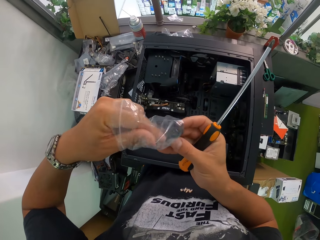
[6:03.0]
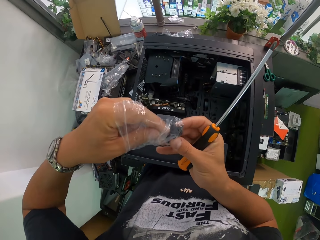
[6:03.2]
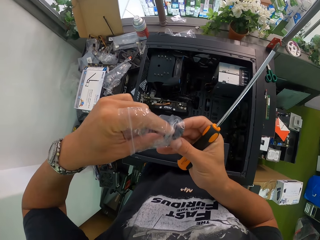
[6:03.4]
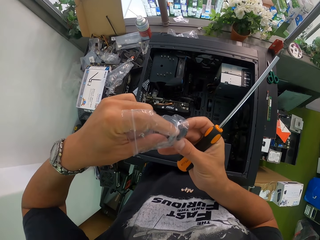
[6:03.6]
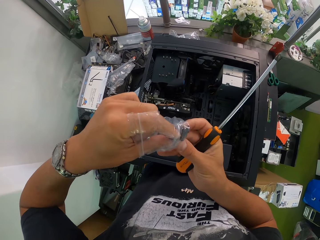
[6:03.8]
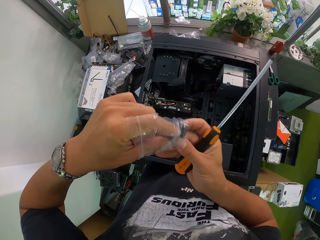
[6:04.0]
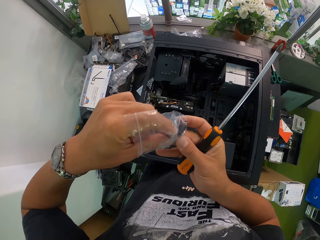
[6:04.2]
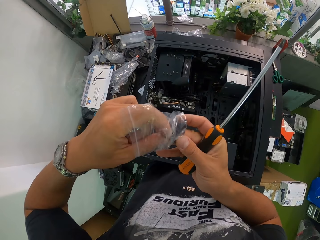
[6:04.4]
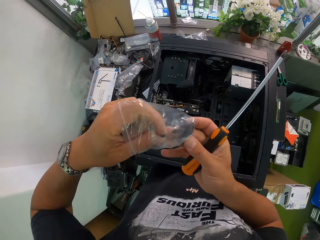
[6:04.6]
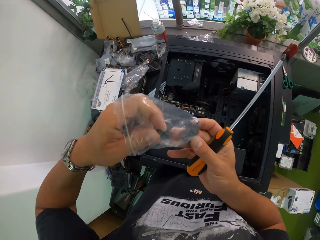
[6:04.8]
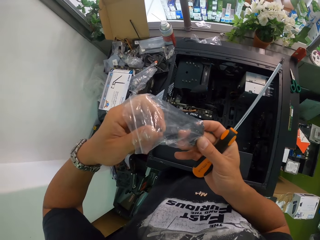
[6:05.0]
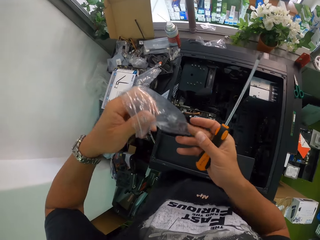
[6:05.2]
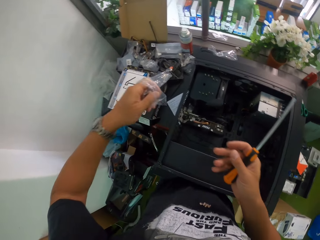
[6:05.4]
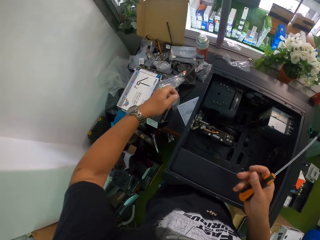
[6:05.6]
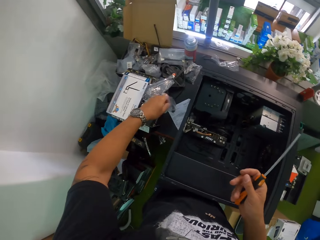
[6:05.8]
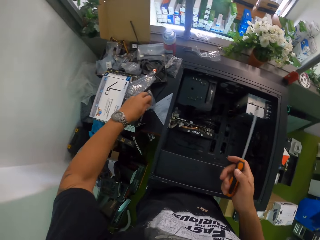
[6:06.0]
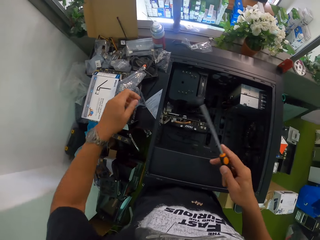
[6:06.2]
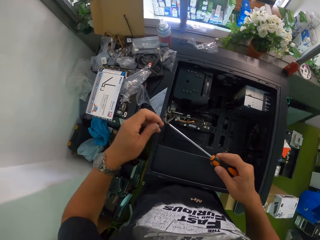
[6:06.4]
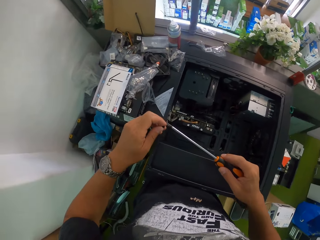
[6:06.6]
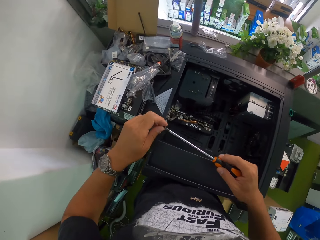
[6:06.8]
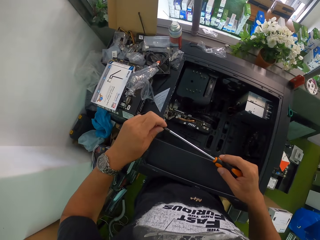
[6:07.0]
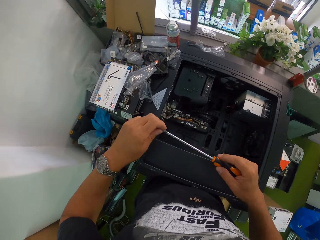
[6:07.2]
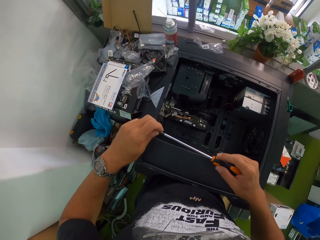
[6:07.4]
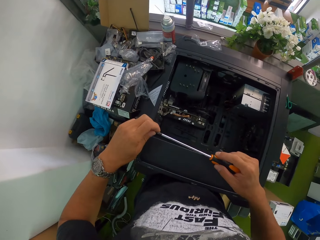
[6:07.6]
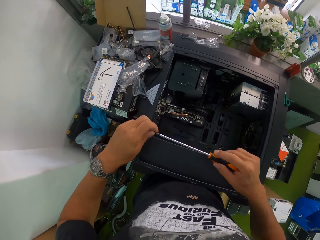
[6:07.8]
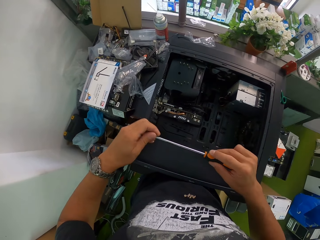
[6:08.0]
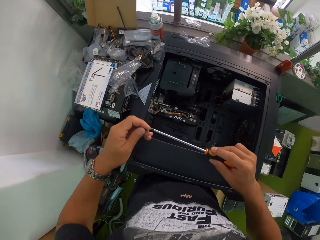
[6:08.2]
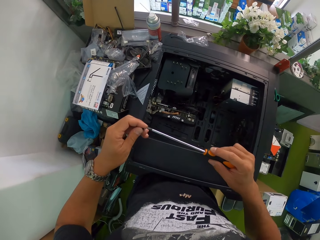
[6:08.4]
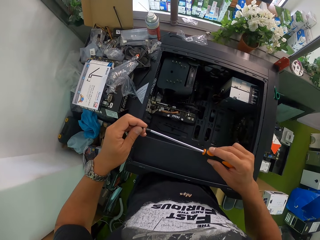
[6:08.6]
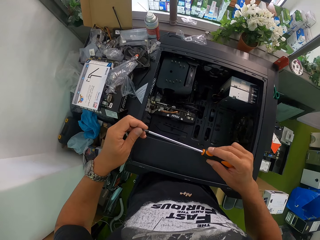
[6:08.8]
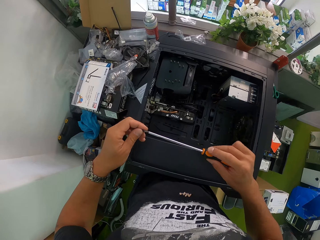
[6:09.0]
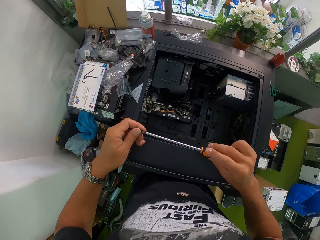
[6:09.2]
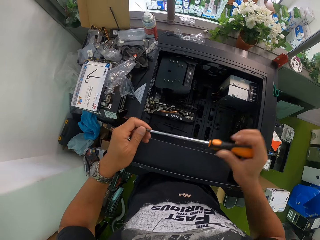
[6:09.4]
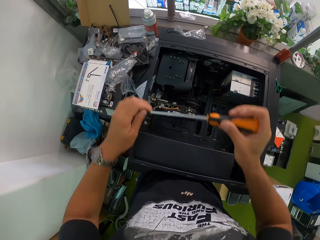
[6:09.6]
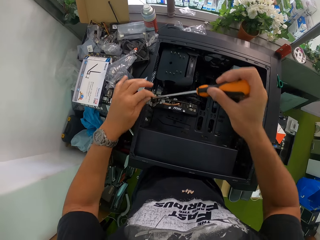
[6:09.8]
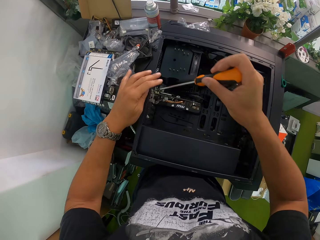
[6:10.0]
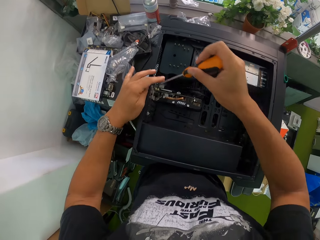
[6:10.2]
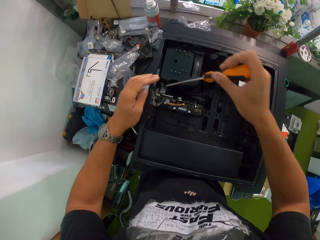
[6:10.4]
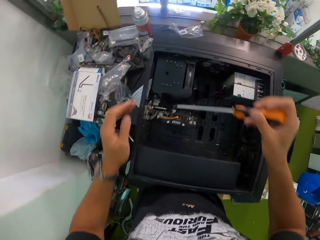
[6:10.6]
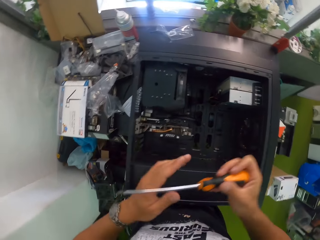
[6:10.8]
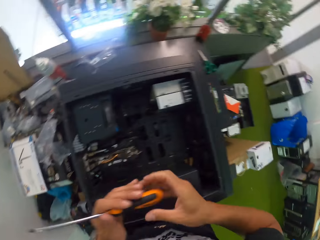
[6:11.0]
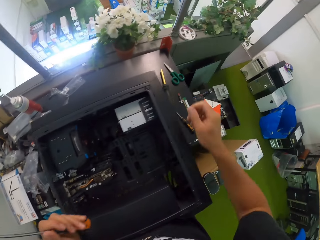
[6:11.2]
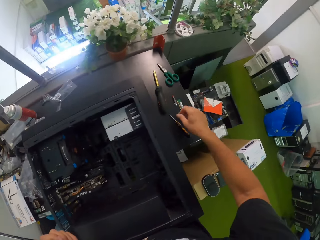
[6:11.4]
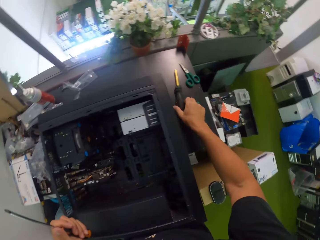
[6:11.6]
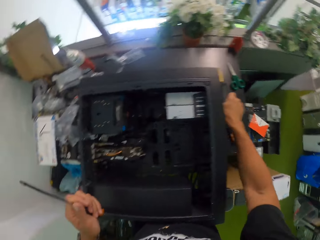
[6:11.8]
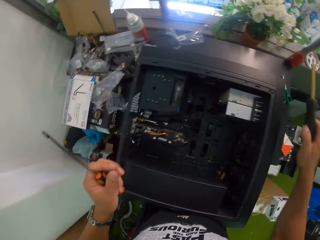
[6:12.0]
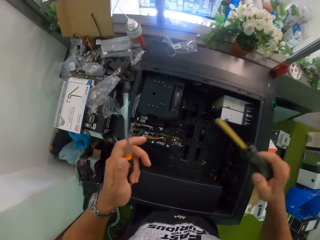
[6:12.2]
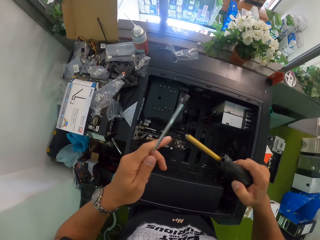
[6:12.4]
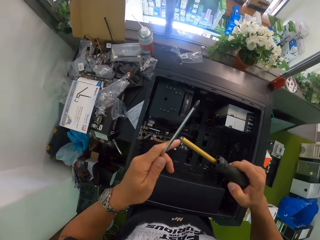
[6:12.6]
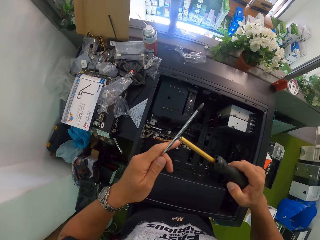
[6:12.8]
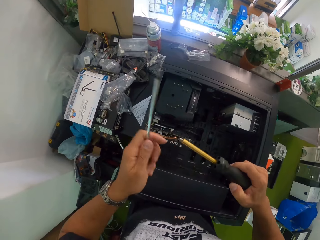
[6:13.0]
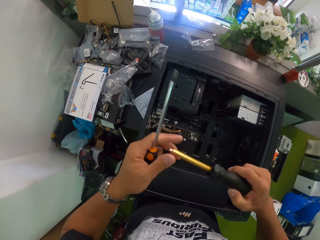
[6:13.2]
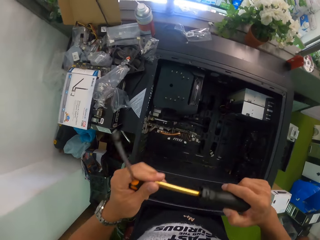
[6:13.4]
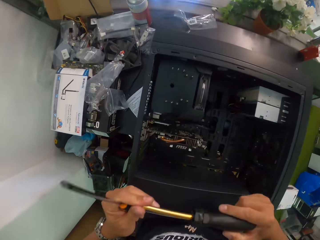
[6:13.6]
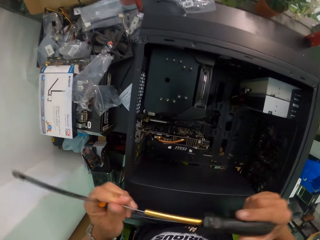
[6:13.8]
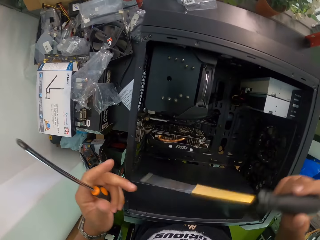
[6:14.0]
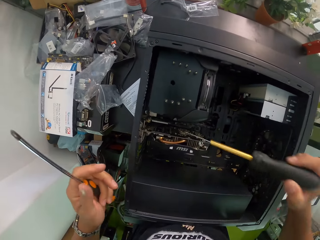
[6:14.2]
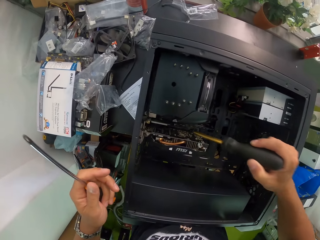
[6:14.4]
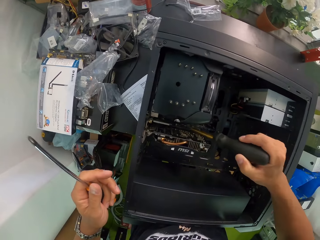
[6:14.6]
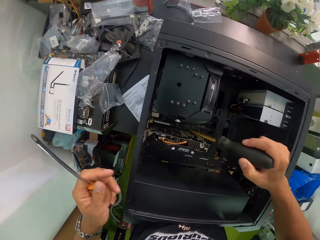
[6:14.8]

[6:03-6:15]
The camera wearer drops the screw pack on the table with his left hand. He fixes the screw in his left hand on the screwdriver in his right hand. He tightens the screw in the CPU with the screwdriver with both hands. He transfers the screwdriver in his right hand to his left hand. He picks up the magnetic screwdriver on the table with his right hand. He touches the screwdriver in his left hand with the magnetic screwdriver in his right hand. He pulls out the magnetic rod from the screwdriver in his right hand with his left hand.

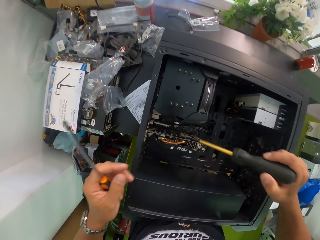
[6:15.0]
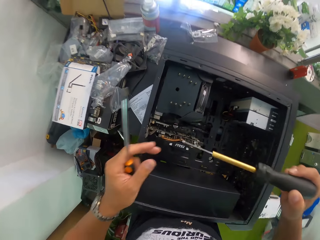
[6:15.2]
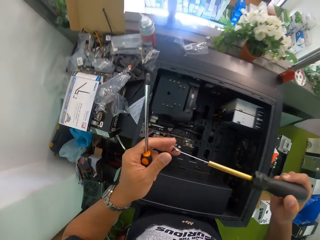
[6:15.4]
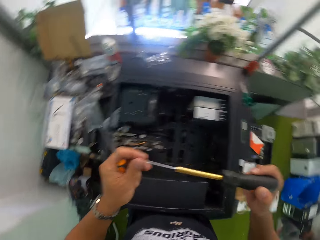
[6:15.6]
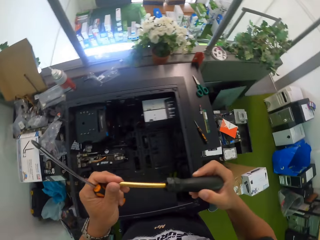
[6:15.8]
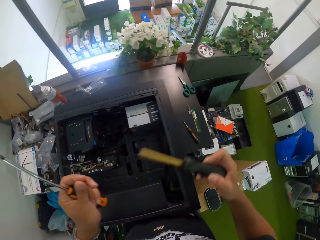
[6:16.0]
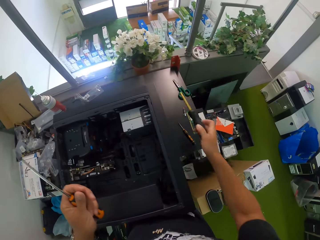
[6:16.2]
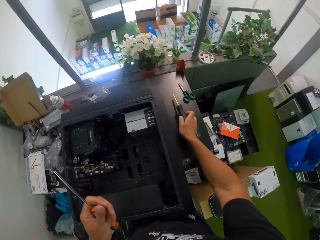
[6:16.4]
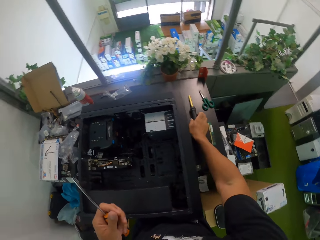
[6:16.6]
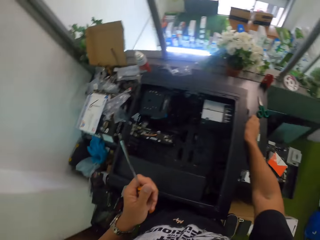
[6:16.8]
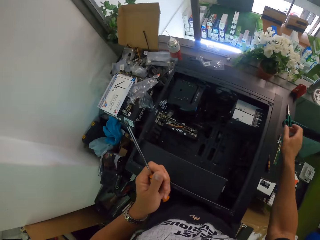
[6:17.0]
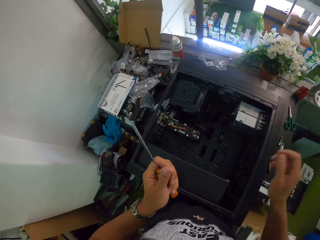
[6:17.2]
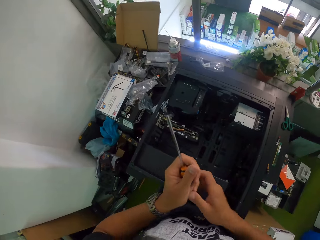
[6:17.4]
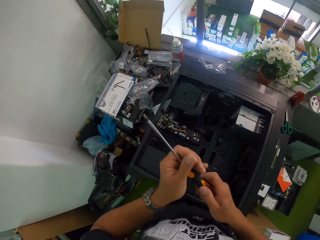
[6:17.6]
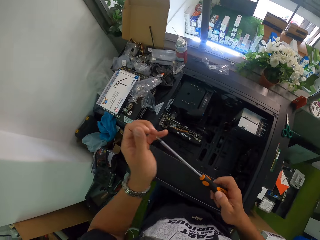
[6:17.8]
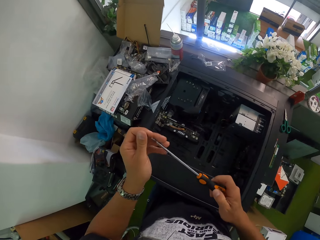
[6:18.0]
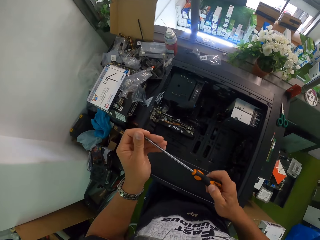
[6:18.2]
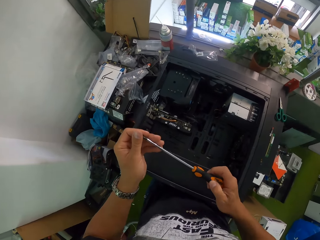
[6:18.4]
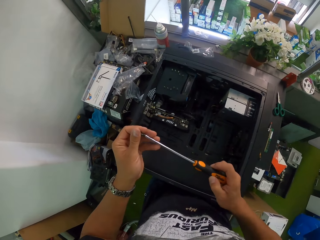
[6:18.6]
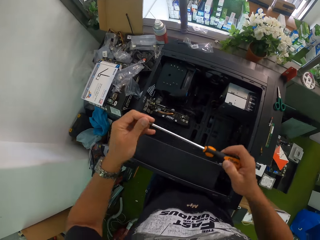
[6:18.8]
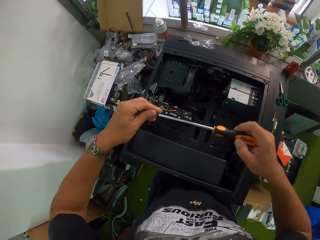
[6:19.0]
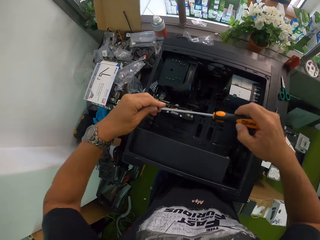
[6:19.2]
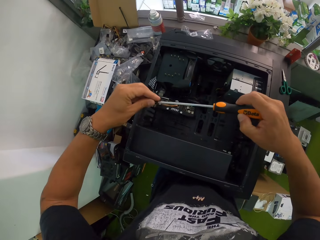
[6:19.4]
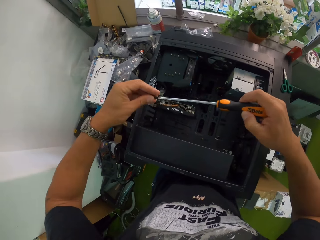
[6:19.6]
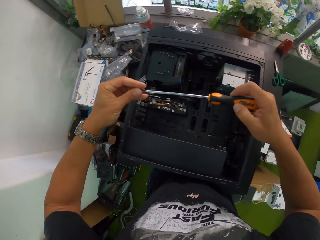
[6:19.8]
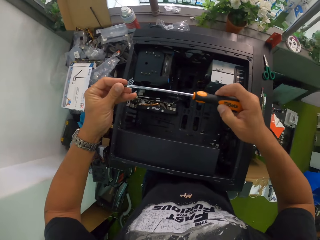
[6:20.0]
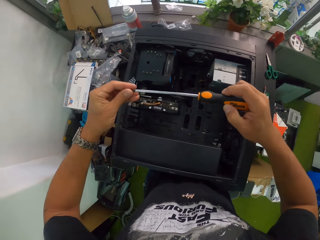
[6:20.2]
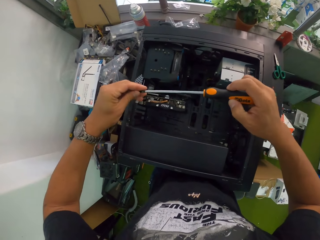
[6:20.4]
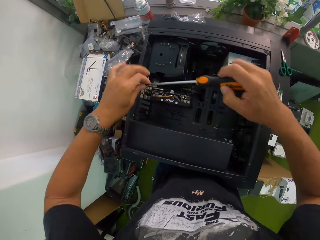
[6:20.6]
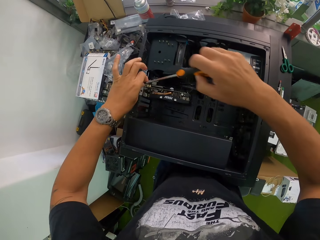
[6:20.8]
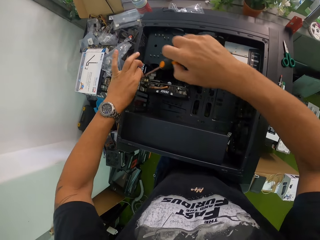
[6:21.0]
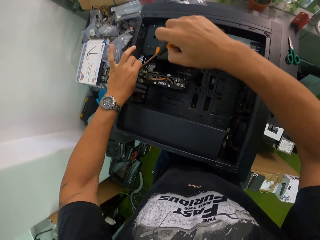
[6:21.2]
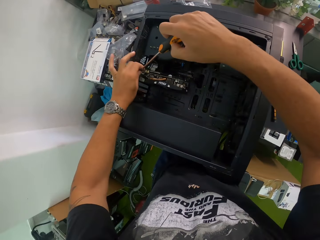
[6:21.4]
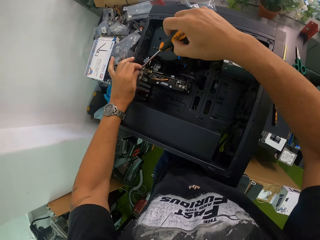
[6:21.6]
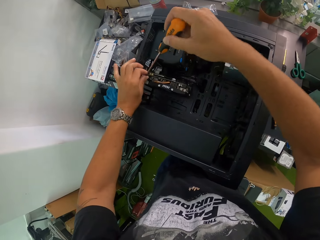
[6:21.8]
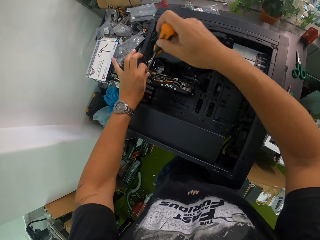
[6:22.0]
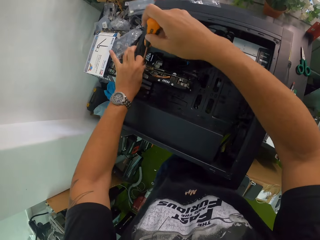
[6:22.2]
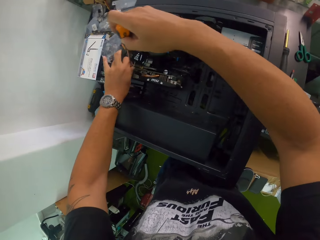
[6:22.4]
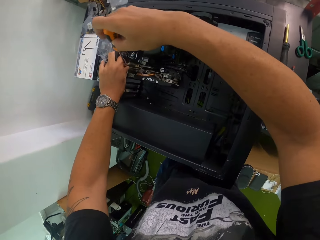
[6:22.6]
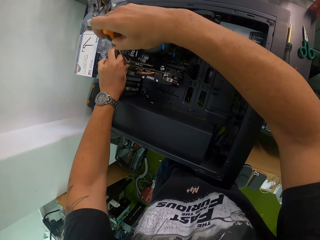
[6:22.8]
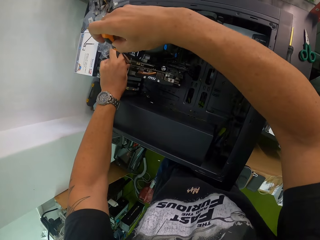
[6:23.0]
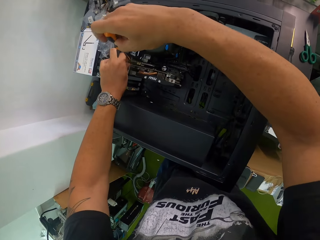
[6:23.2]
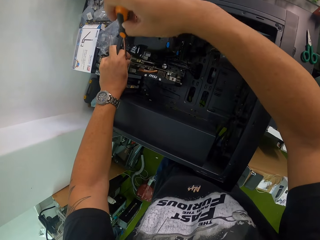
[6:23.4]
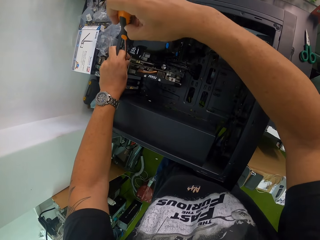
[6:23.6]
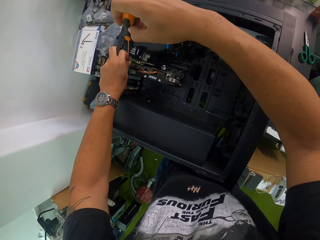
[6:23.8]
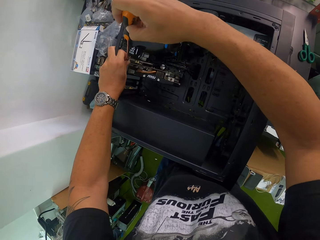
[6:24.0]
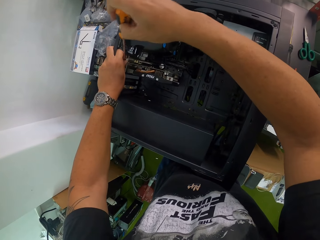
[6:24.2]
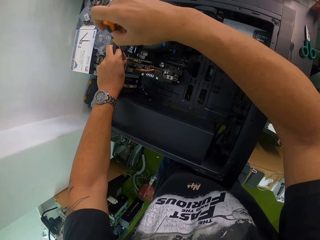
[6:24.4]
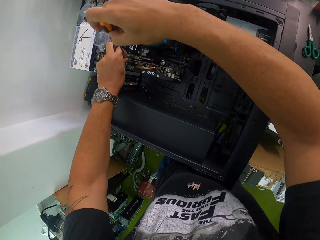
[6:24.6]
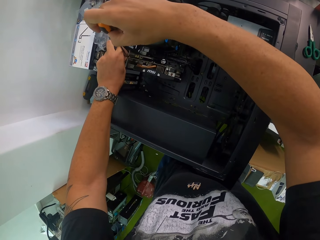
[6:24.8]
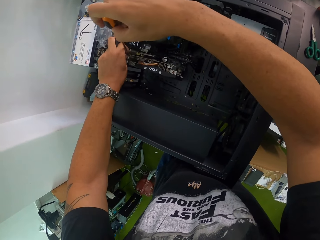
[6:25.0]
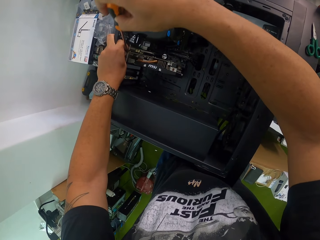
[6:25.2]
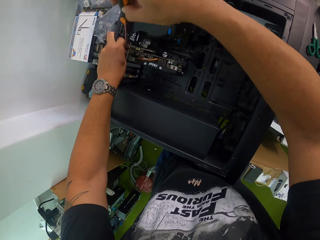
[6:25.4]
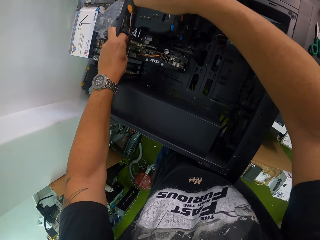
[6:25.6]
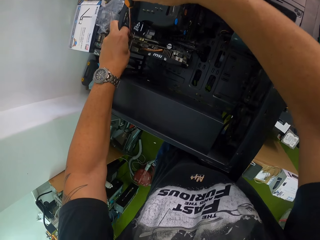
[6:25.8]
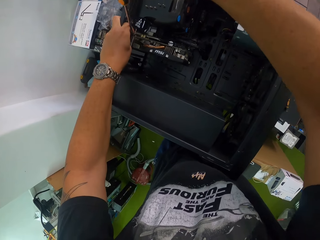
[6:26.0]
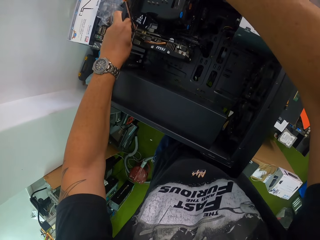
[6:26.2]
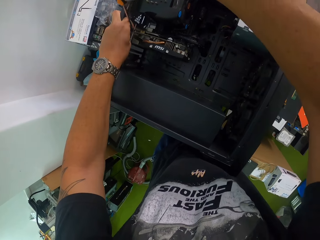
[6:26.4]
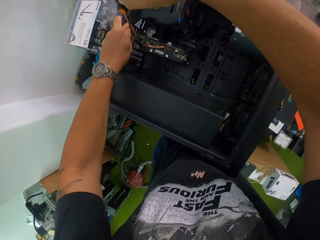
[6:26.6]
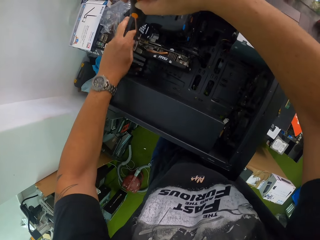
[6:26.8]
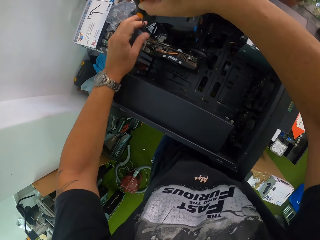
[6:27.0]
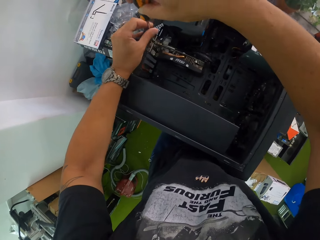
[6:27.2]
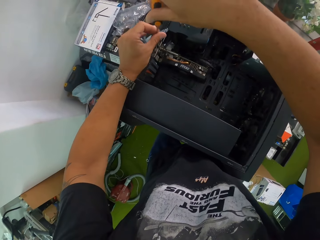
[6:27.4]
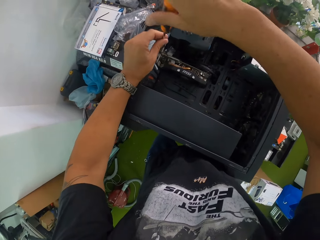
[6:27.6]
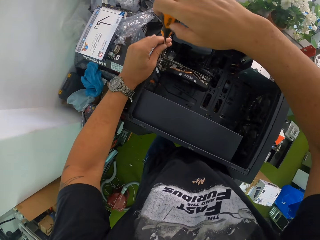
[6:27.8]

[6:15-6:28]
The camera wearer removes a screw from the CPU with the magnetic screwdriver in his right hand. He removes the screw on the magnetic screwdriver in his right hand with his left hand. He pushes in the magnetic rod into the screwdriver in his right hand with his left hand. He drops the magnetic screwdriver on the table with his right hand. He collects the screwdriver in his left hand with his right hand. He fixes the screw on the screwdriver in his right hand with his left hand. He tightens the screw in the CPU with the screwdriver with both hands.
